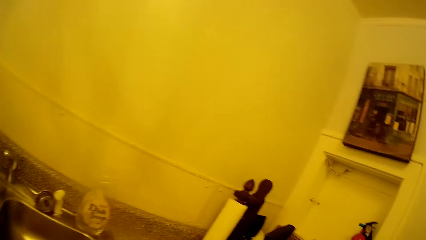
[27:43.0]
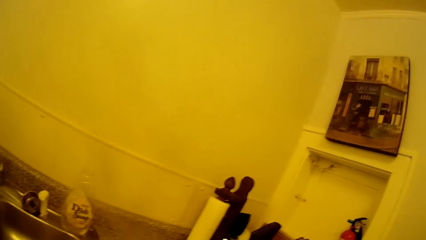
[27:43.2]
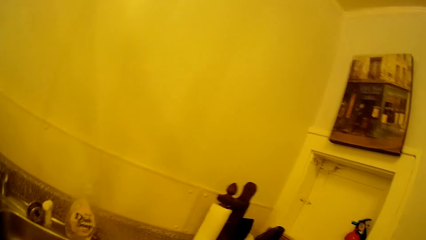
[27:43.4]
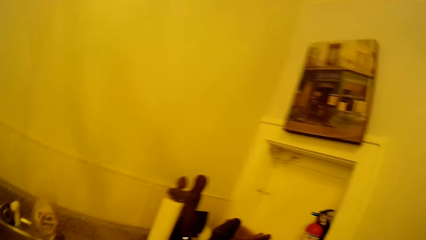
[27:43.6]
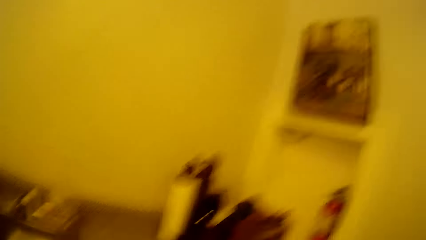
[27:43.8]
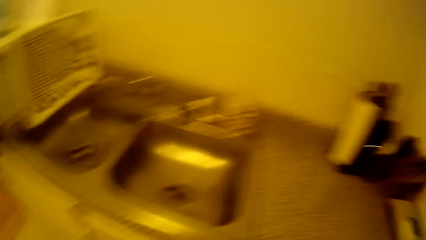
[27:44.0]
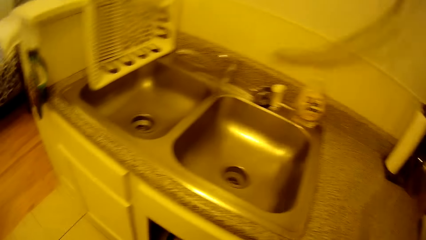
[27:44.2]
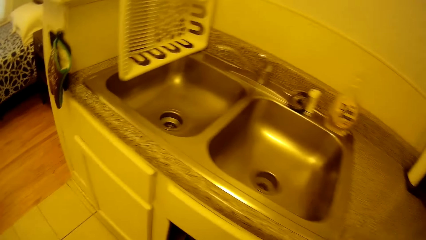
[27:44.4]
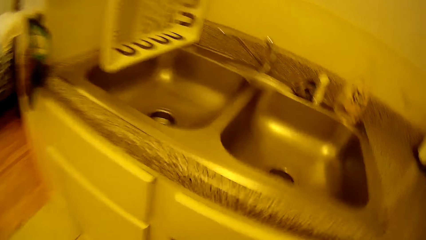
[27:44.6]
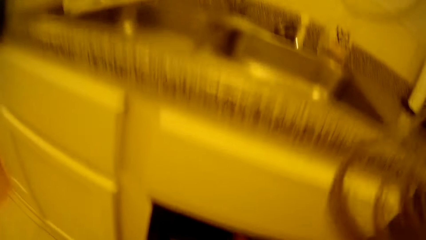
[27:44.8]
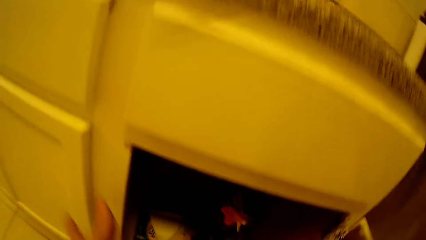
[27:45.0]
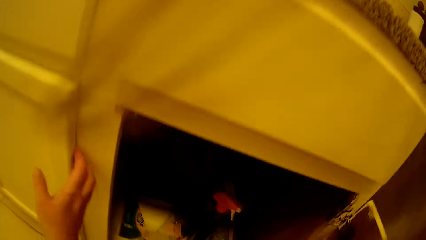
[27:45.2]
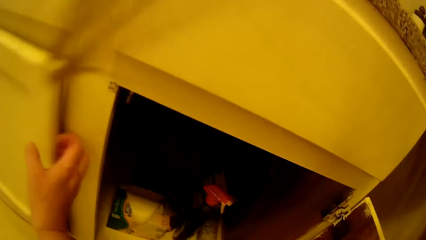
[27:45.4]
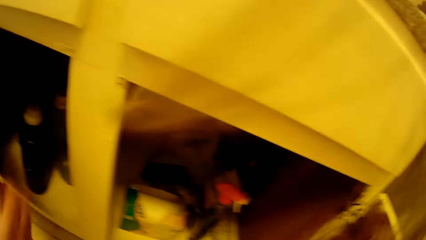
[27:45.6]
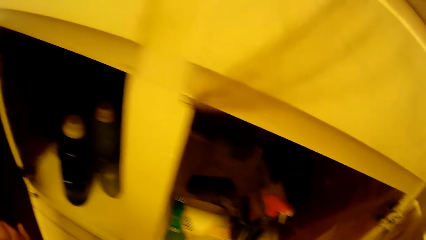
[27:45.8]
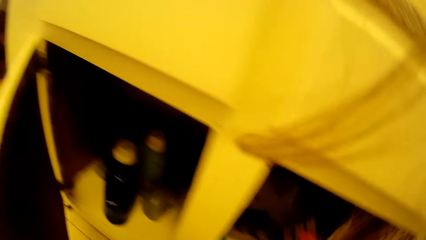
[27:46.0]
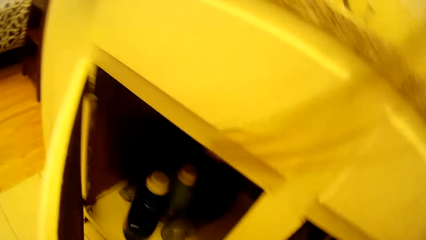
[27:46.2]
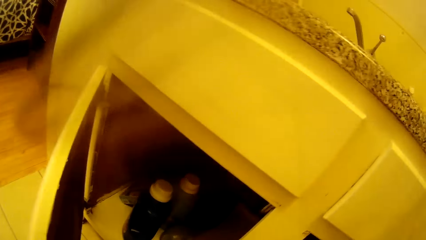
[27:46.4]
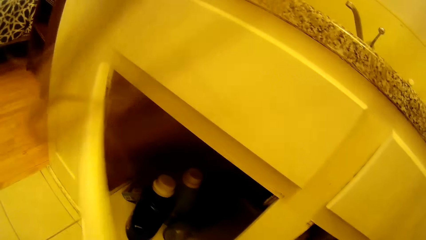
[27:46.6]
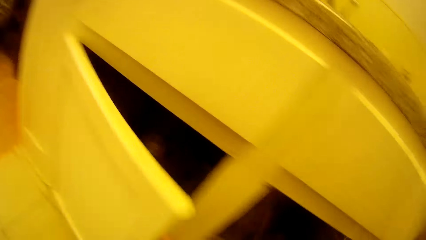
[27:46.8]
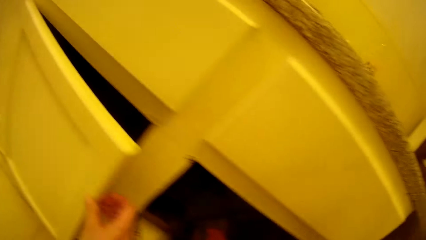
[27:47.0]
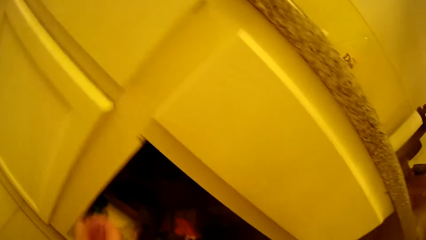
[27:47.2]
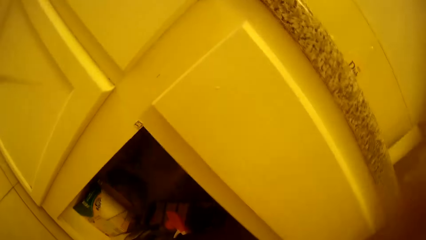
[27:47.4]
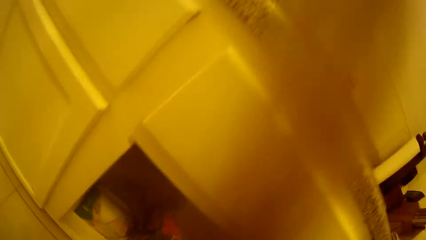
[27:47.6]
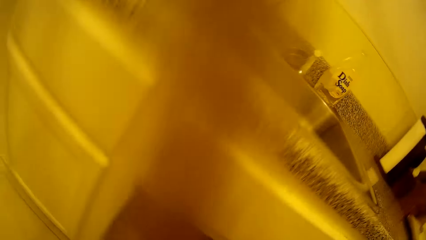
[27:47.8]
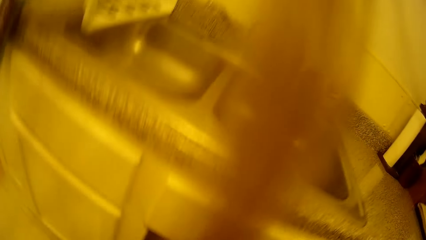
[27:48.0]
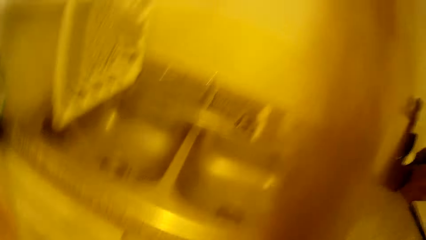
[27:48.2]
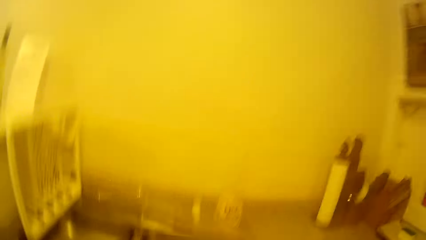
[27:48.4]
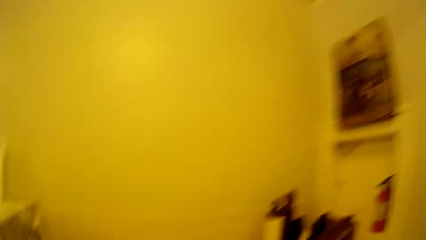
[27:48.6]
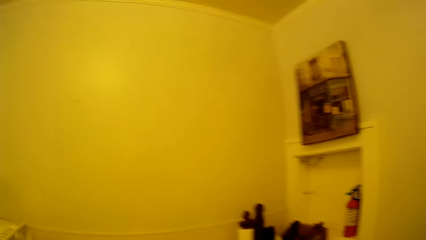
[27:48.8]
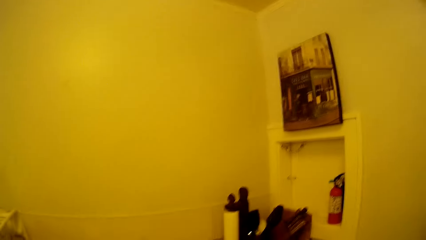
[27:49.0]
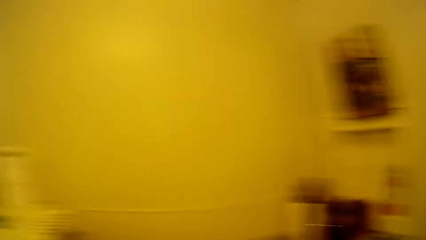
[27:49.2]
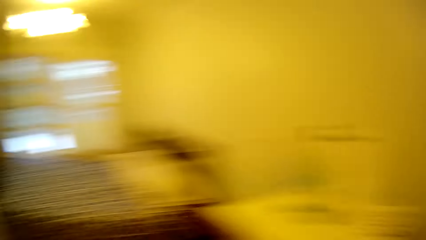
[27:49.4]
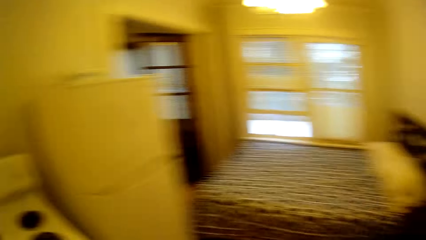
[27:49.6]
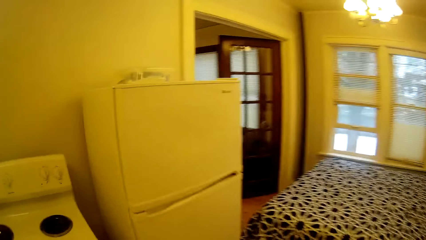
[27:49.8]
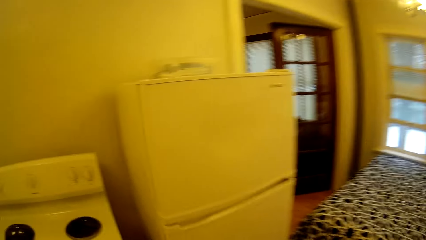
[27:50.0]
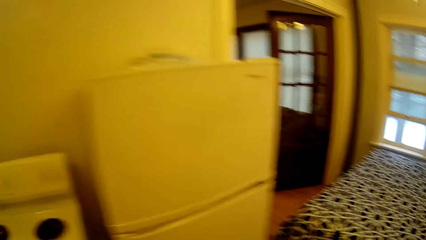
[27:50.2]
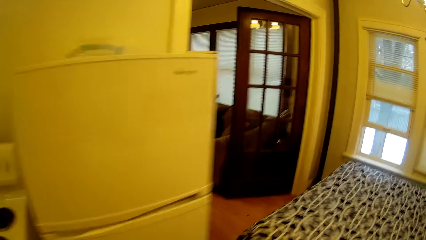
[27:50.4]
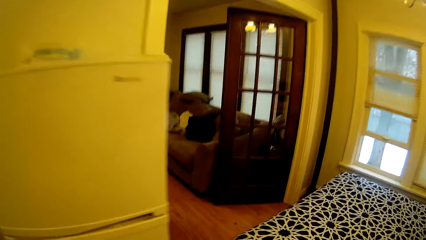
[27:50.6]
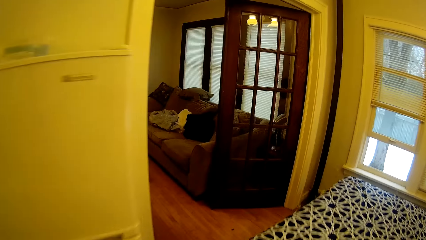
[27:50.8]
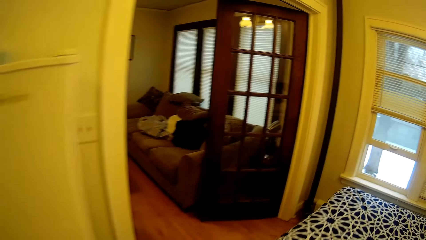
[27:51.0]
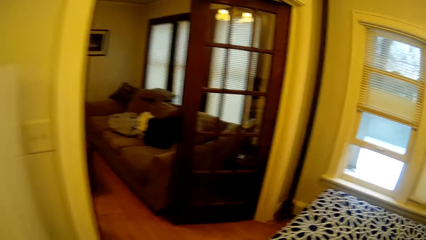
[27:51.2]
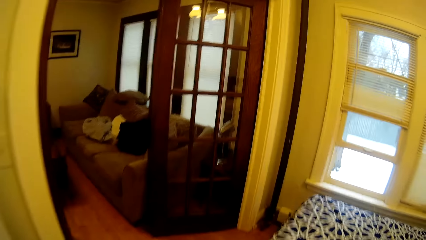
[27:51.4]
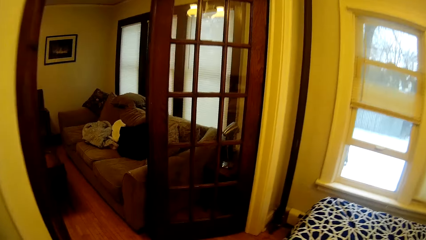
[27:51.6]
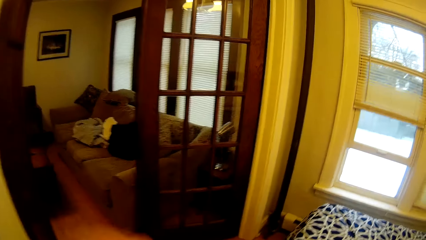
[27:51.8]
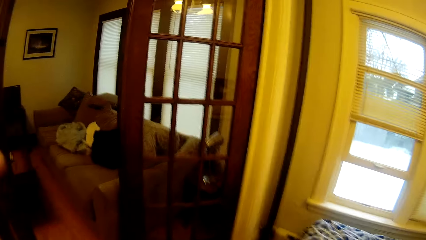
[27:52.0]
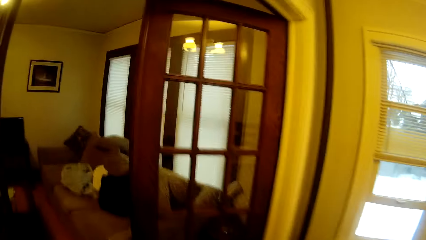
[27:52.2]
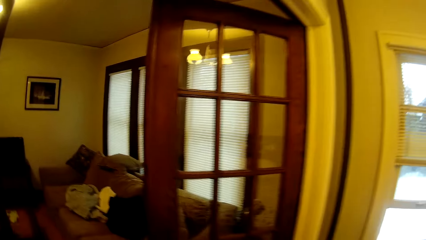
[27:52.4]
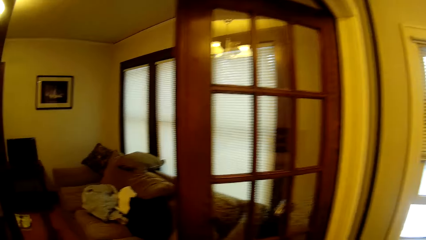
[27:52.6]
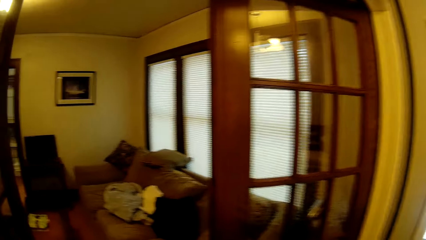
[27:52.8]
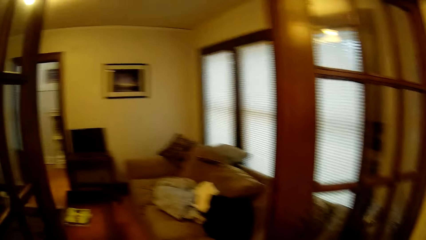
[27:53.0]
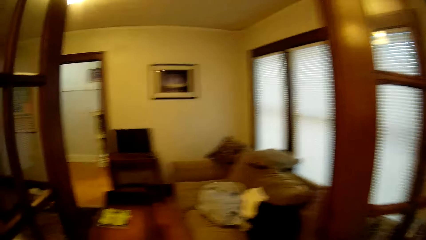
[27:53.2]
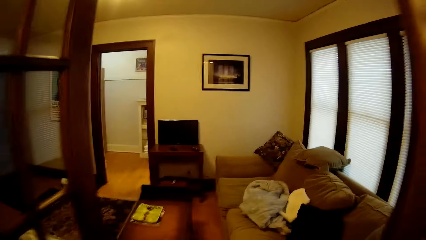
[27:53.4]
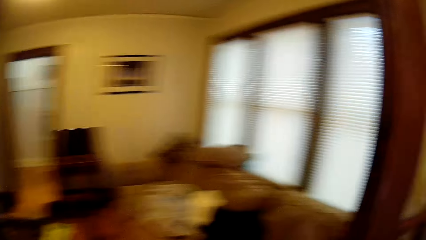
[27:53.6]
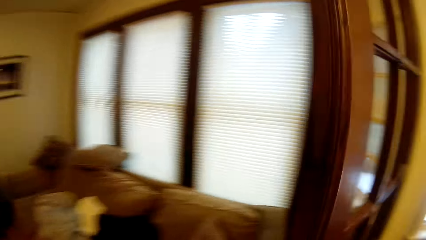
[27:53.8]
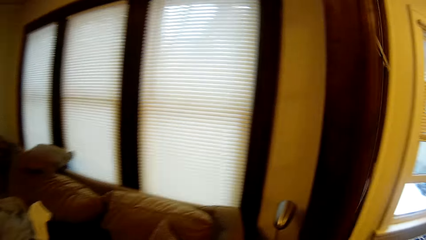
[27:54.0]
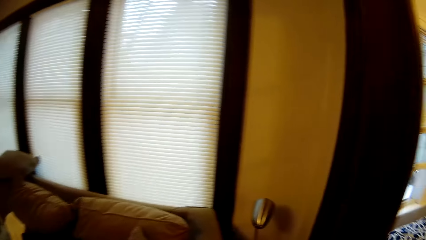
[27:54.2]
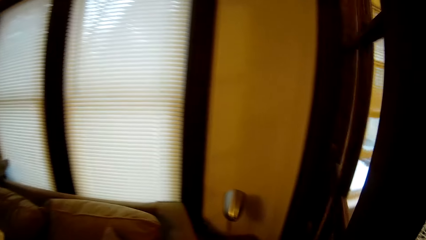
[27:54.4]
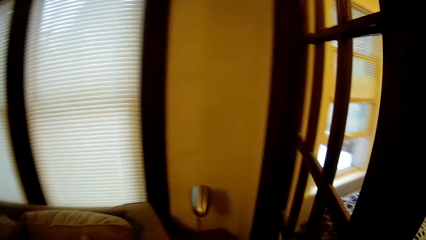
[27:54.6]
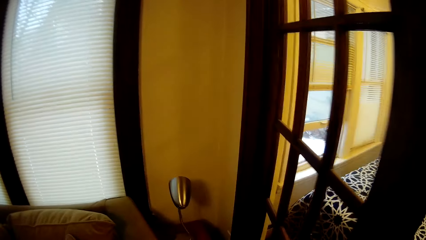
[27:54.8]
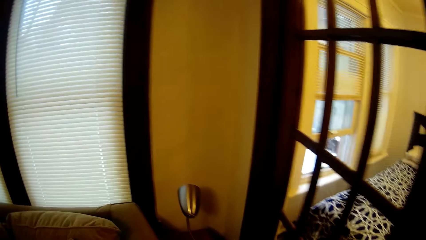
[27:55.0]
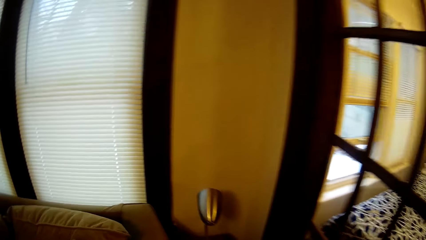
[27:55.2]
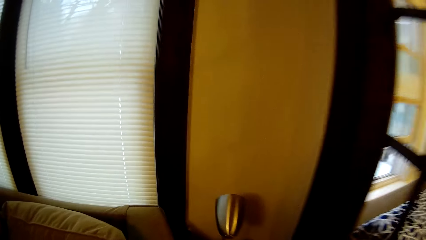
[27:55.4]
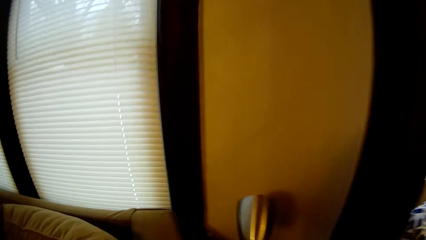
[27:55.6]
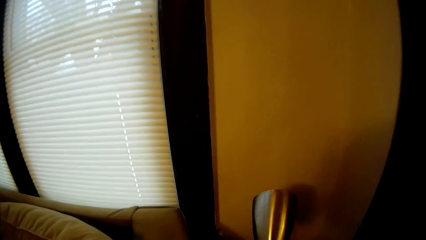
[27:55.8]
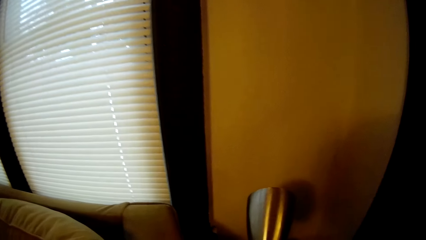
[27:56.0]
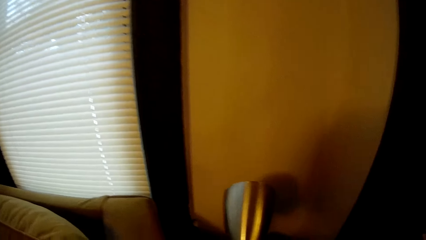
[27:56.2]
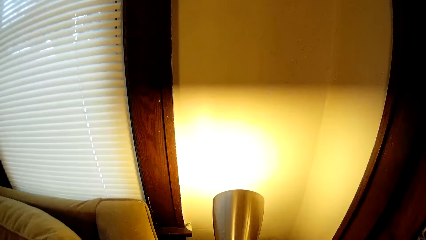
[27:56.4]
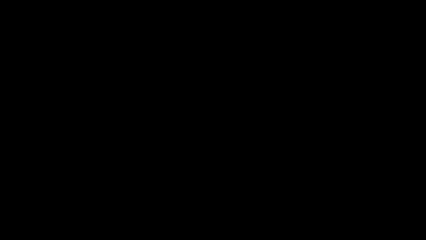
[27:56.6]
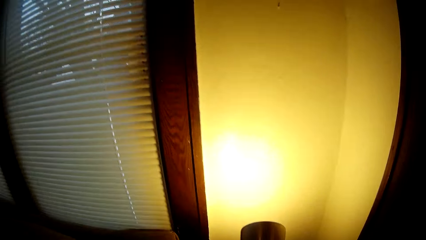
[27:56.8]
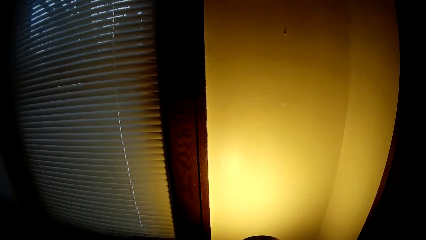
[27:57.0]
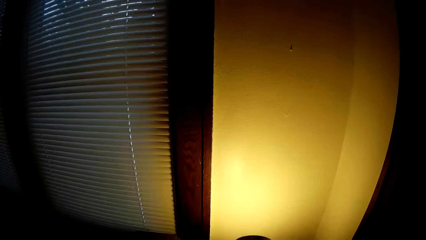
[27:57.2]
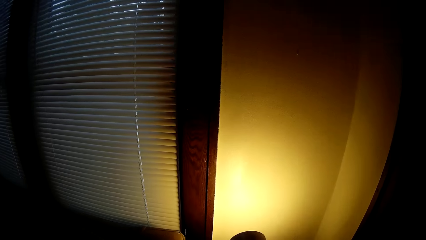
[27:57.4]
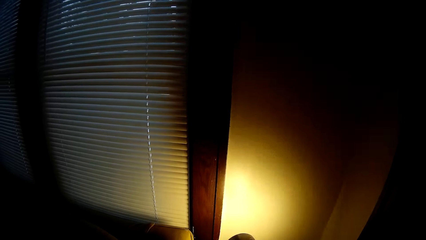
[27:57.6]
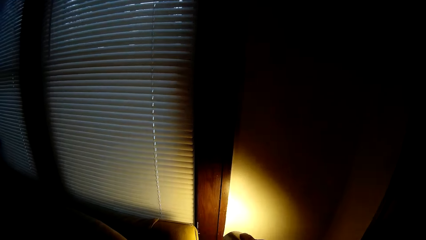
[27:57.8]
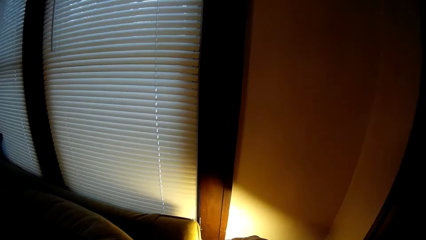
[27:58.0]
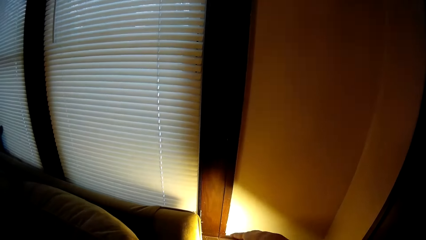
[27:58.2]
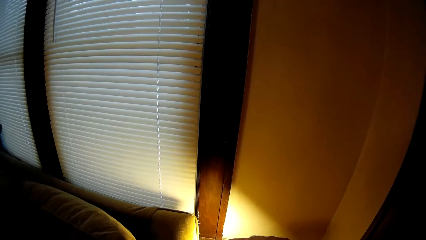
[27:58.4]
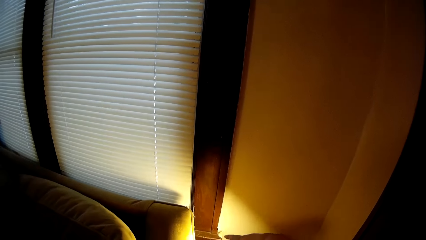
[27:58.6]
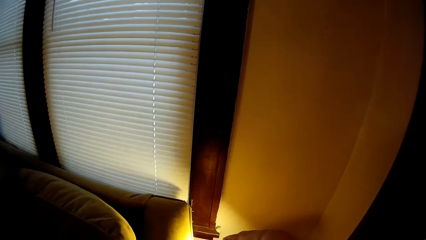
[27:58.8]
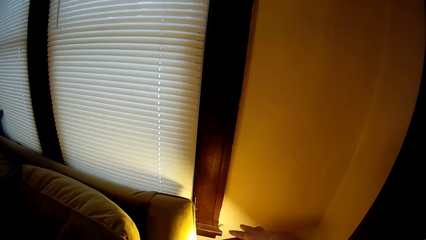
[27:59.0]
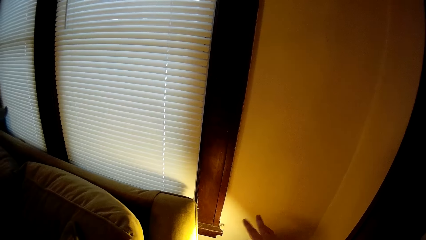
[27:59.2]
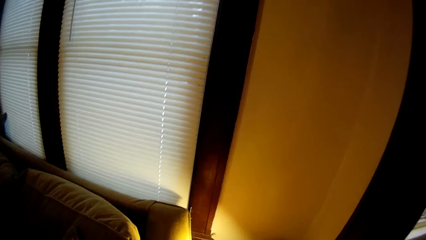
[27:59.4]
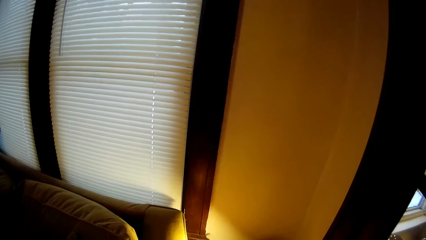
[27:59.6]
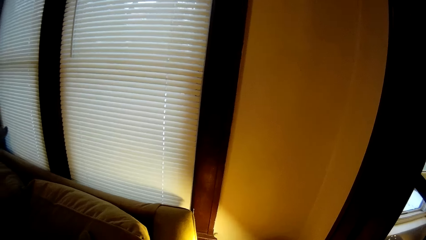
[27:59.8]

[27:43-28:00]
The camera wearer opens a cabinet door or kitchen drawer. They view inside the cabinet. They close the cabinet door. They walk around in the house. They adjust a hand. They turn on a table lamp. They adjust the table lamp.
